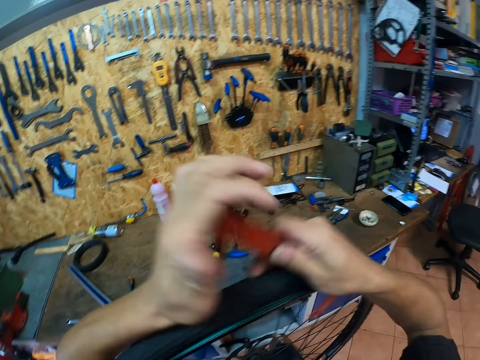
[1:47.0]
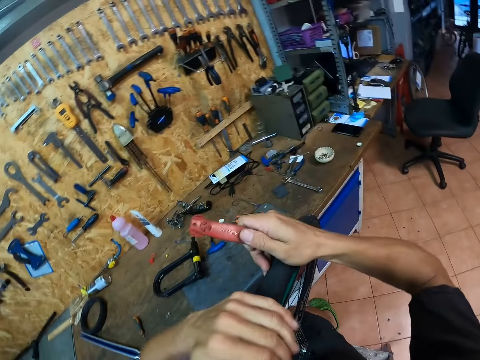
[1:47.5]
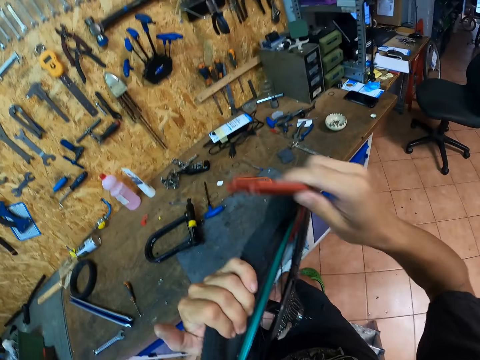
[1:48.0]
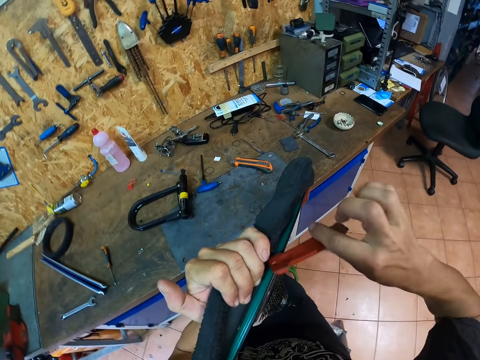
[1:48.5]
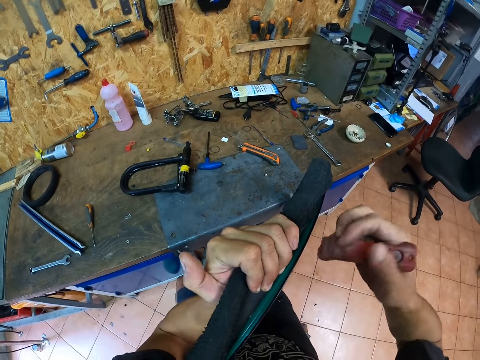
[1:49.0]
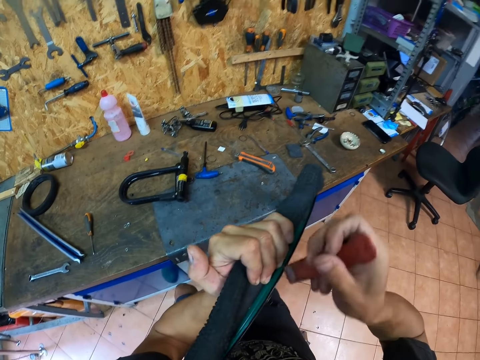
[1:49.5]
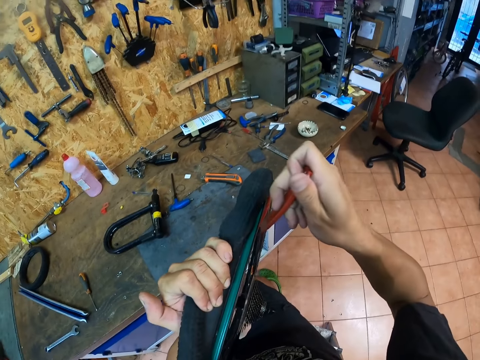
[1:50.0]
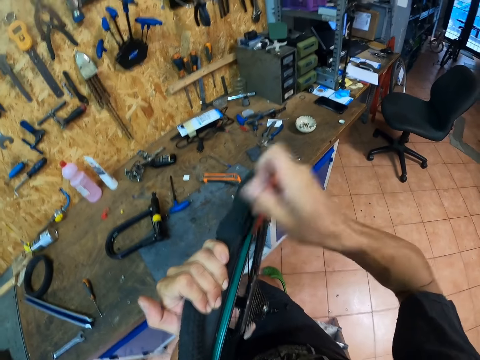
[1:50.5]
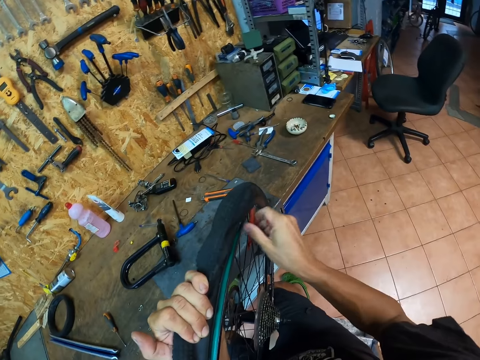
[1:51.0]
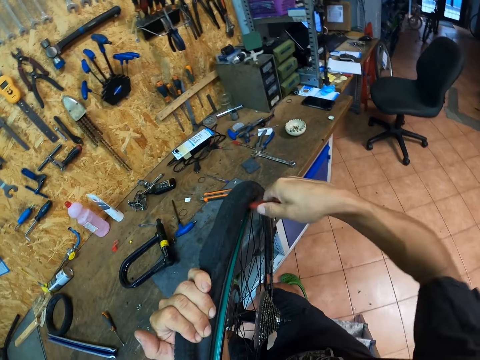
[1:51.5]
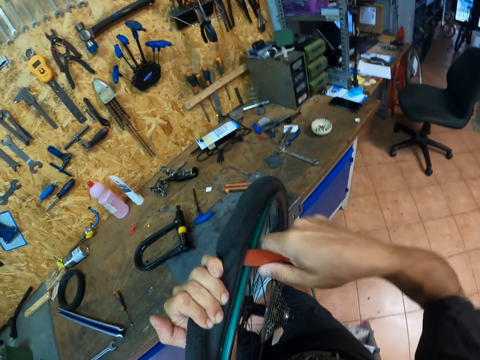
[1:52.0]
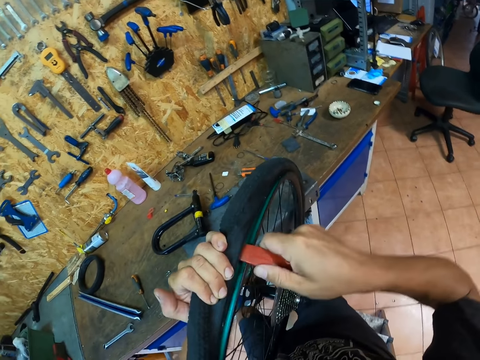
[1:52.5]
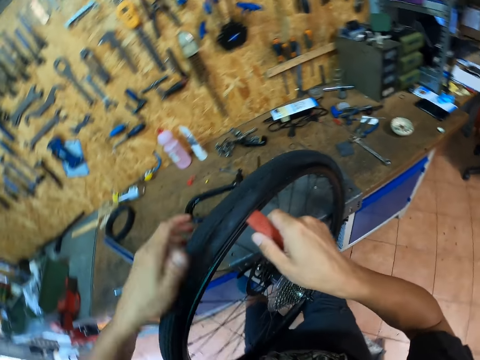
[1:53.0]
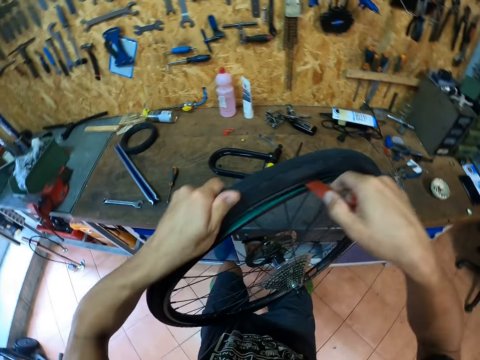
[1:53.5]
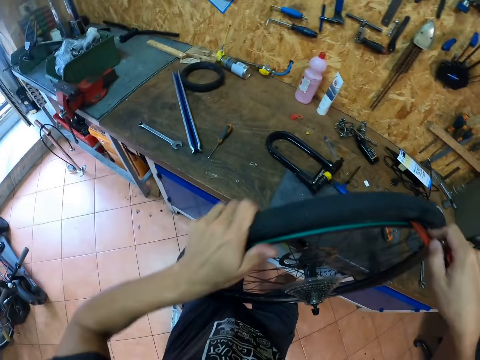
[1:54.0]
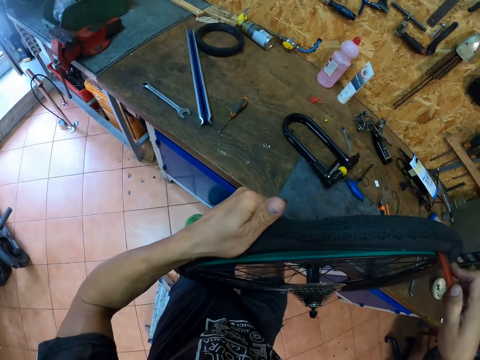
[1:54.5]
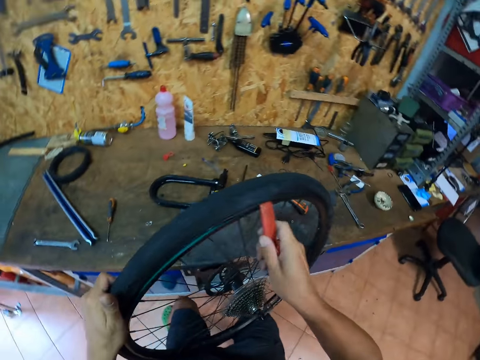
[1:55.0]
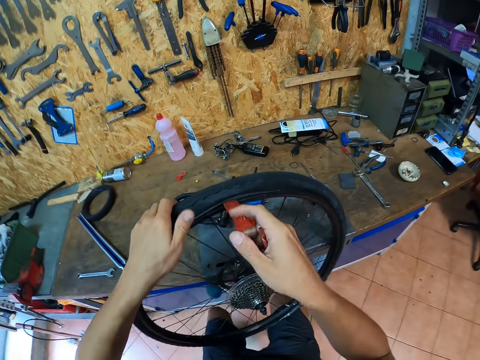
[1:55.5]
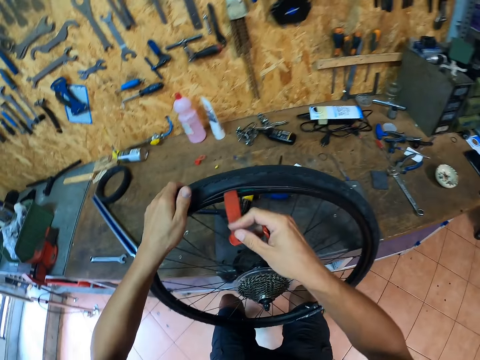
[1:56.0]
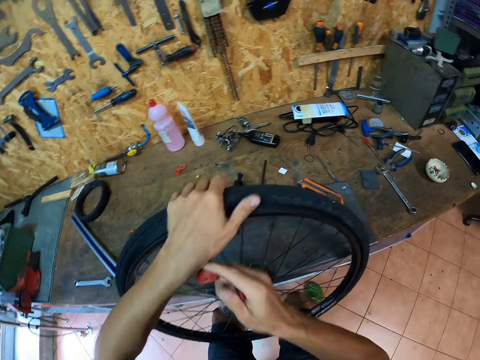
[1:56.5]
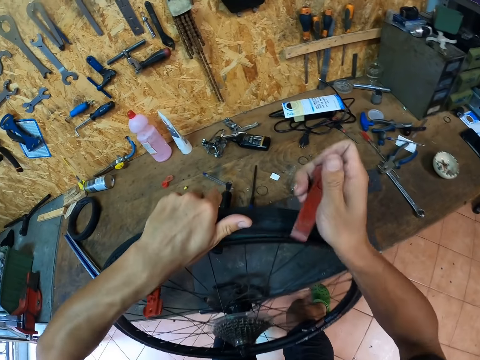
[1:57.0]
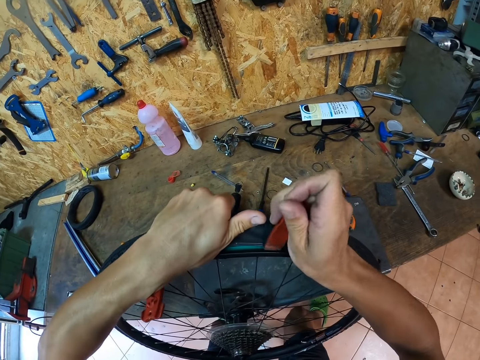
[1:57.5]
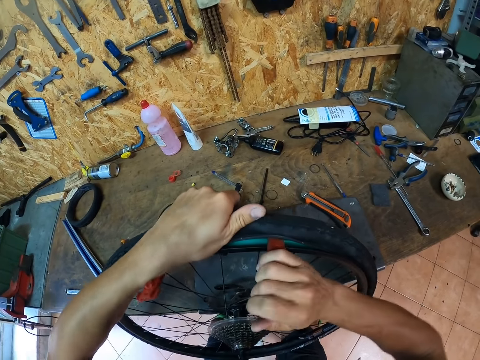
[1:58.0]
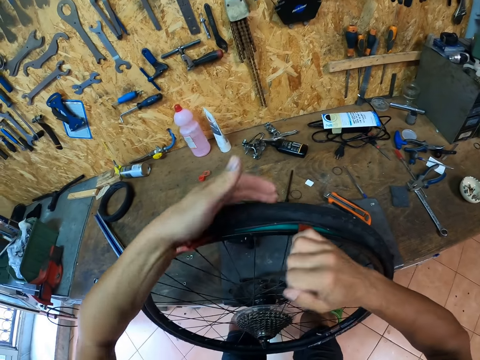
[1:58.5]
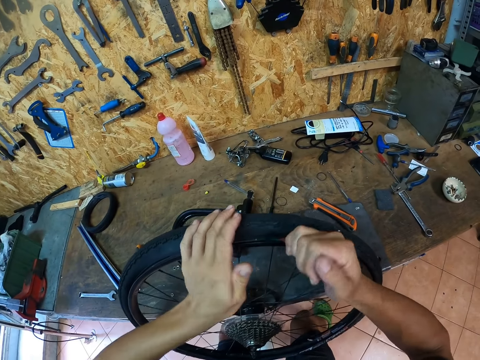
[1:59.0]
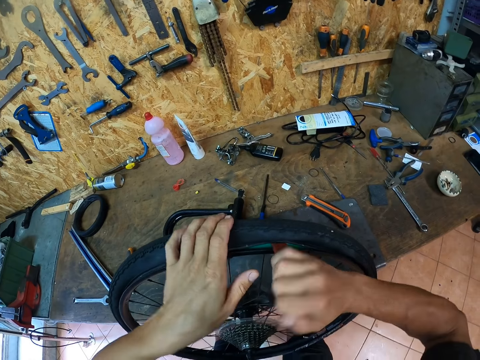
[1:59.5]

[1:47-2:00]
The camera wearer passes the tire lever from his left hand to his right hand. He adjusts a wheel on his lap. He removes the tire tube from the rim with his hands and the tire lever.

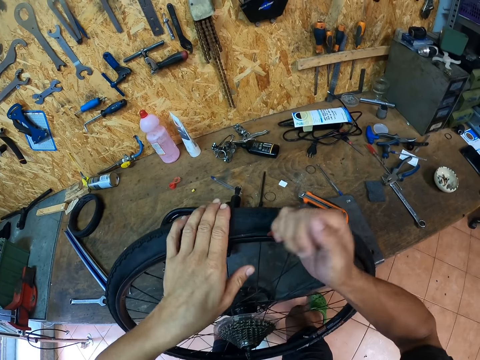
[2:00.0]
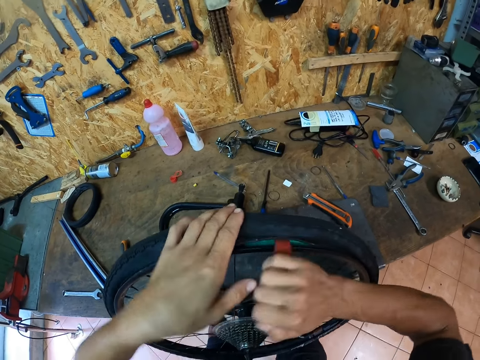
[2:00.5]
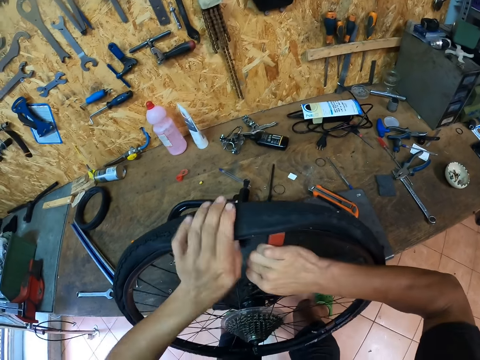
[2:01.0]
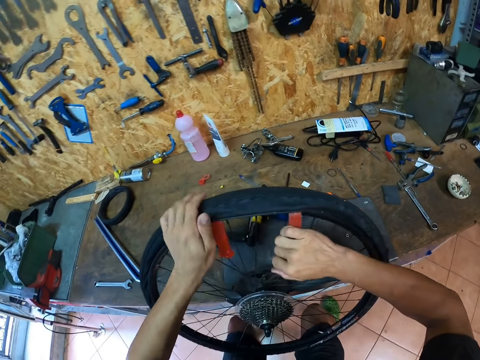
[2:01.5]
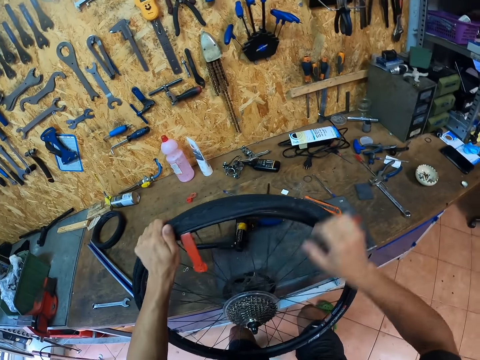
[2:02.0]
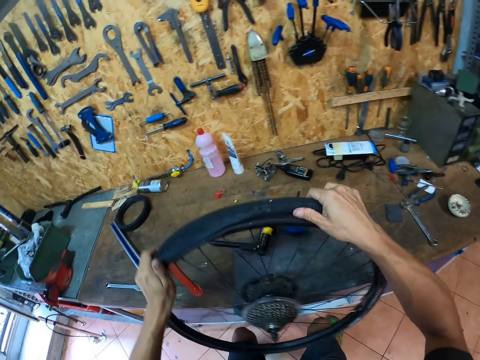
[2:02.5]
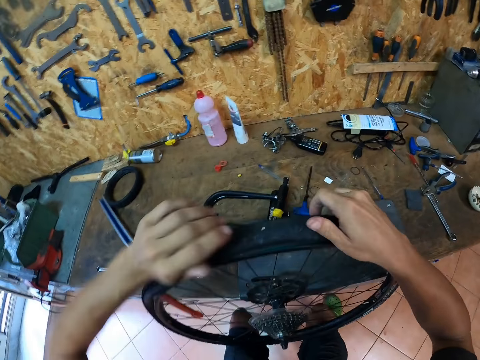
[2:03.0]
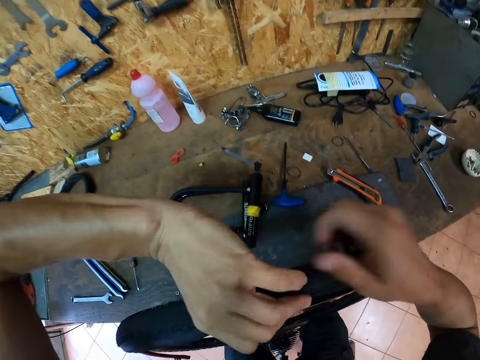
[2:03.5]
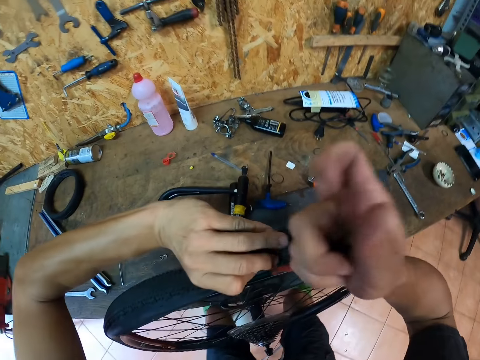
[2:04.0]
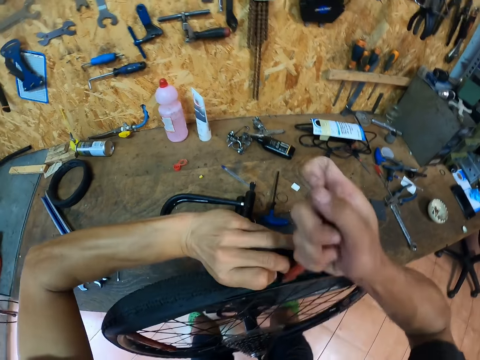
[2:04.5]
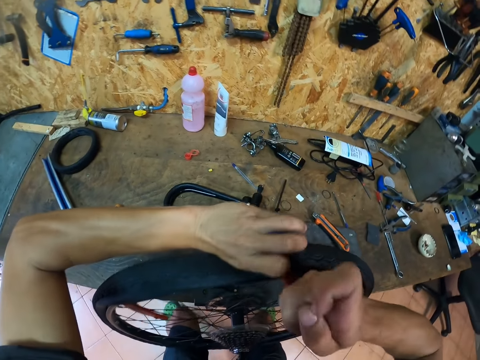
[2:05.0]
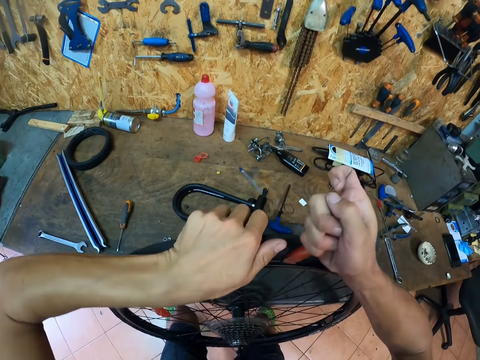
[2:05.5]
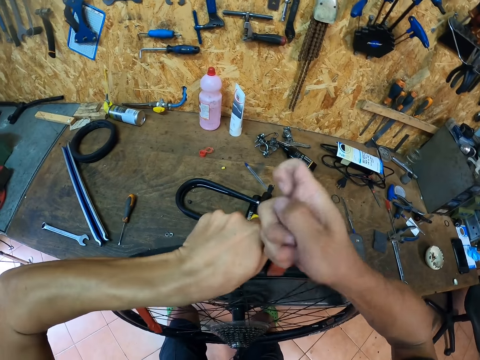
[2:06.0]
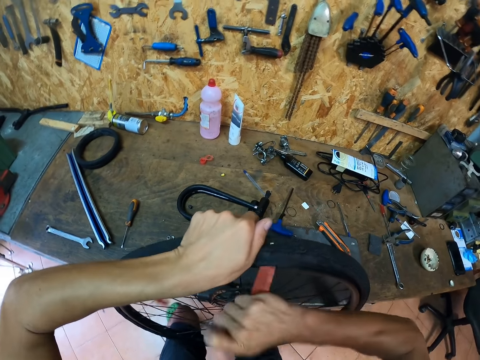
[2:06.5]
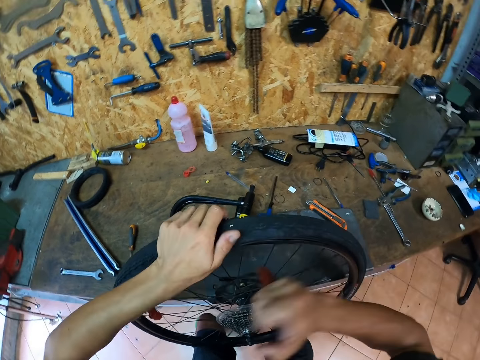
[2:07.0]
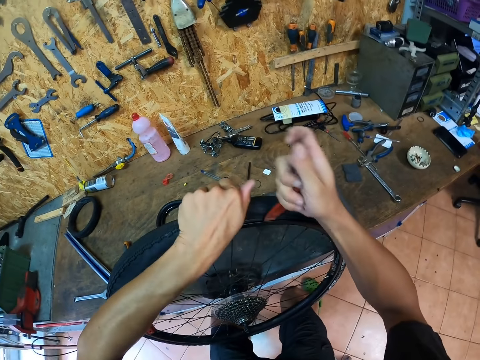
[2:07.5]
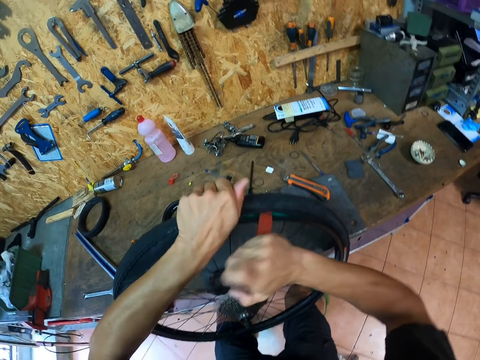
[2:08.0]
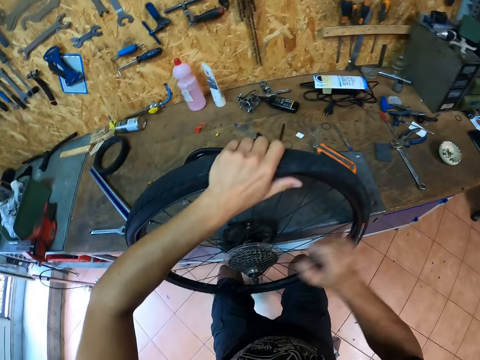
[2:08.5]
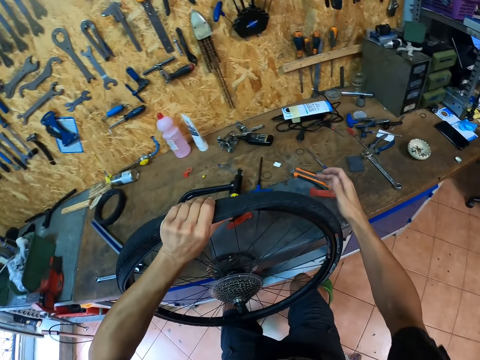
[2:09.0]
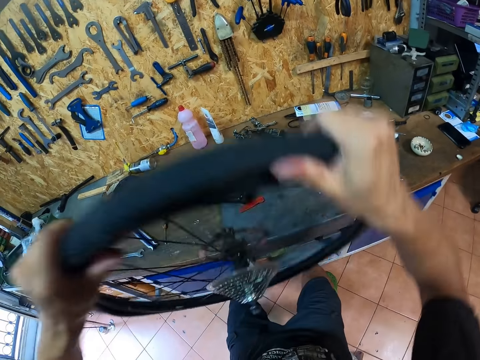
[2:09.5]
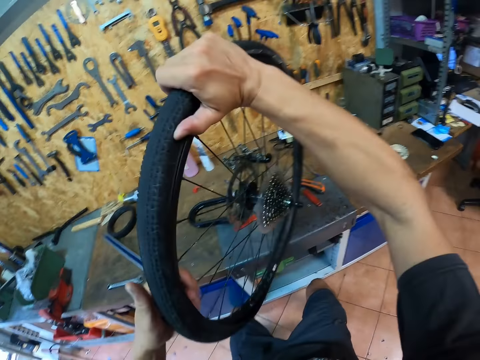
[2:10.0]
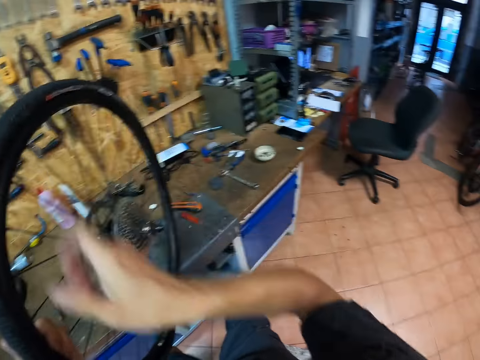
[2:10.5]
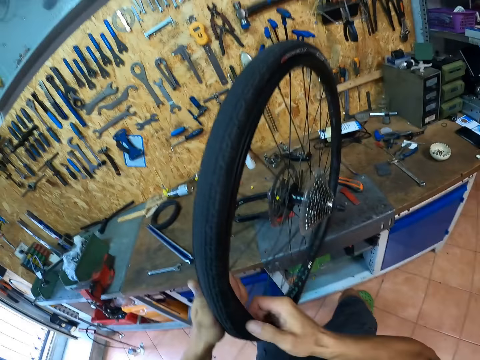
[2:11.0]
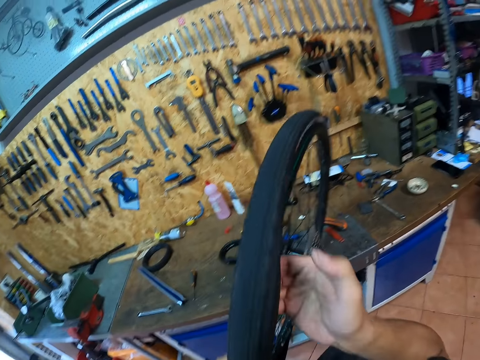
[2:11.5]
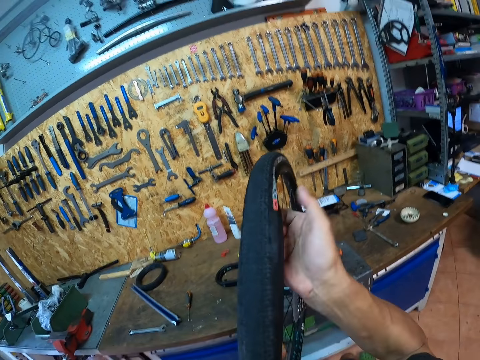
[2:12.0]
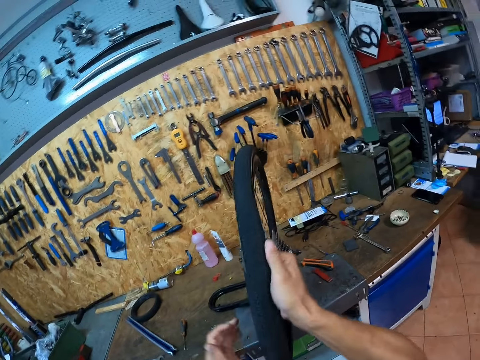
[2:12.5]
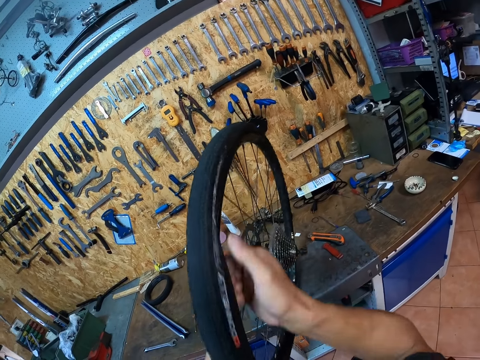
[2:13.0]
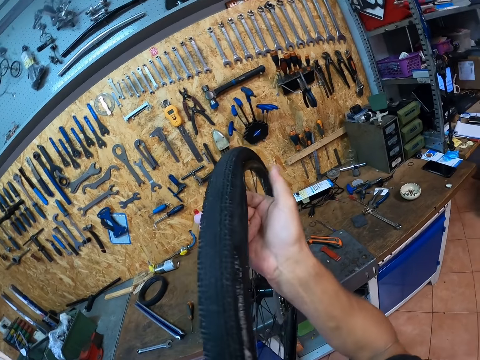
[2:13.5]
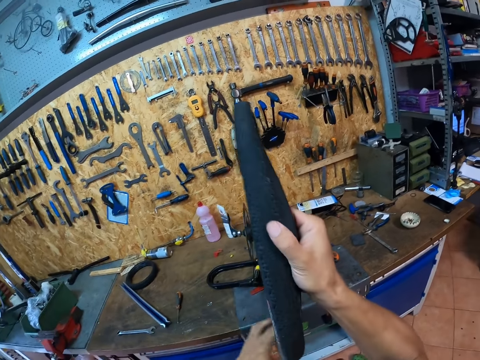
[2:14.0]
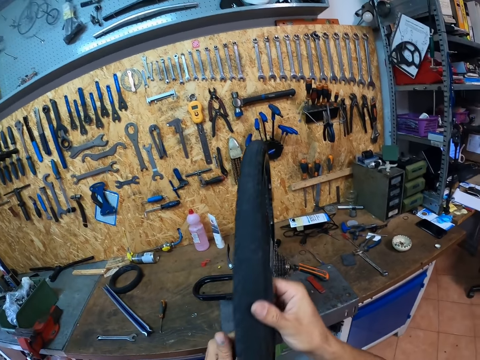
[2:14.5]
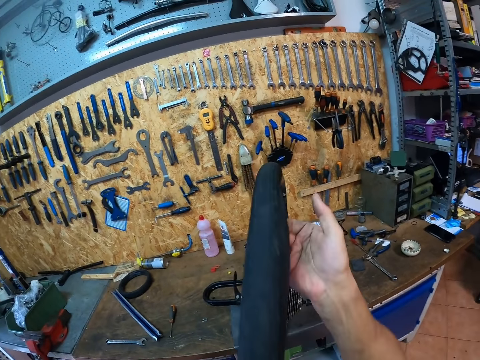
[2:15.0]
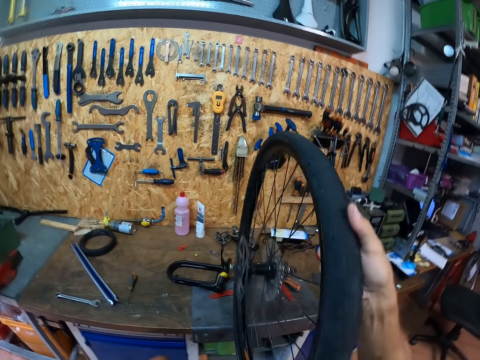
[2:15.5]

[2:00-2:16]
The camera wearer adjusts a wheel on his lap. He removes a pipe from the wheel with a plastic knife or tire lever. He drops the tire lever on the table with his right hand. He removes the tire tube from the rim with both hands. He flips the wheel on his lap.
